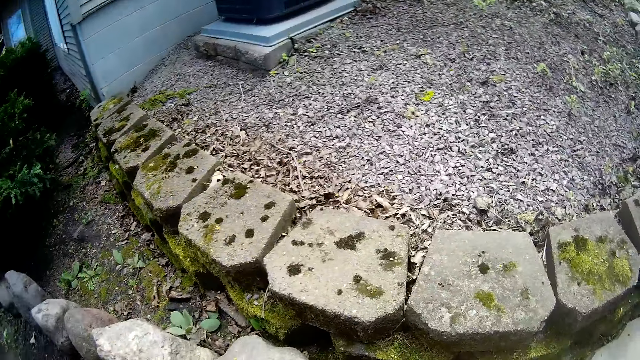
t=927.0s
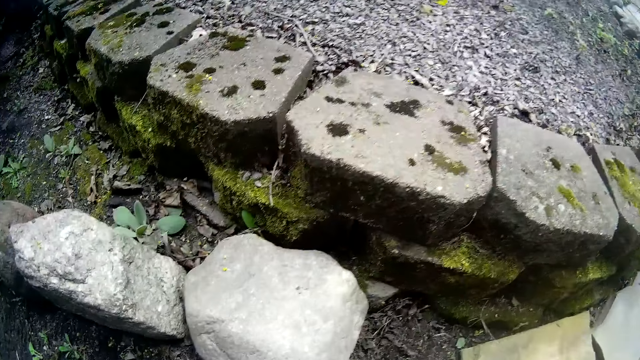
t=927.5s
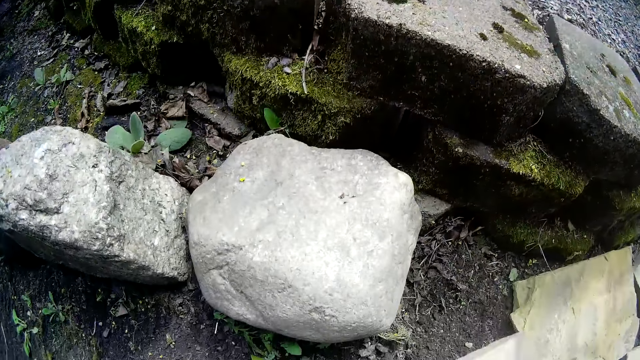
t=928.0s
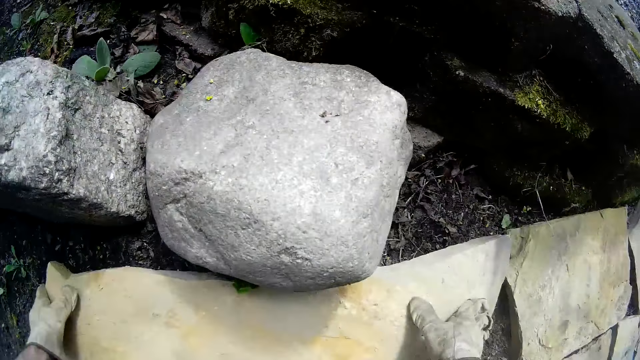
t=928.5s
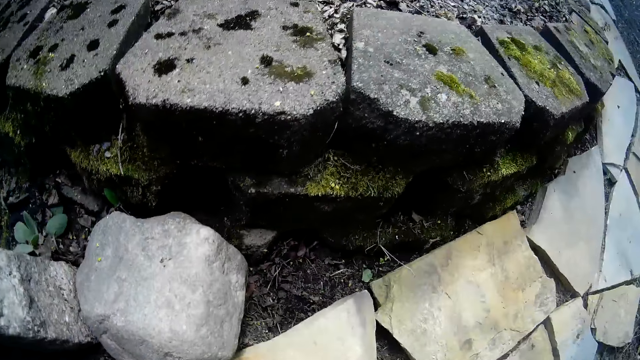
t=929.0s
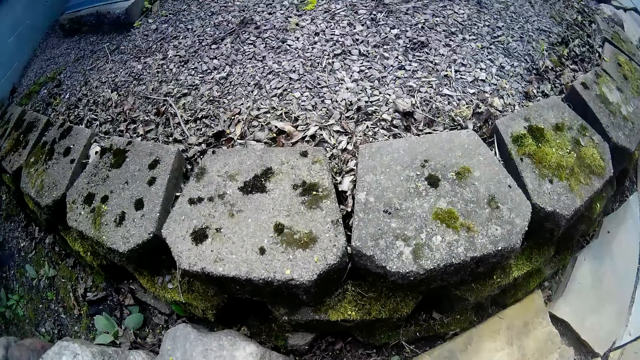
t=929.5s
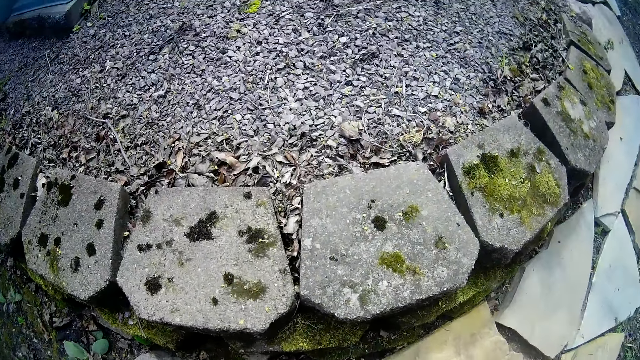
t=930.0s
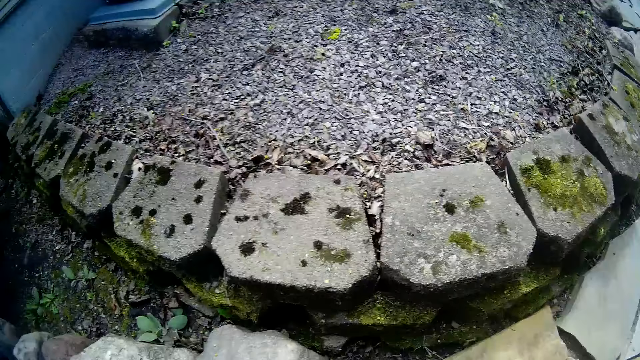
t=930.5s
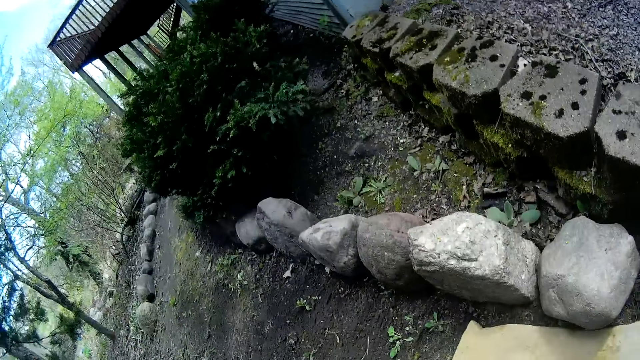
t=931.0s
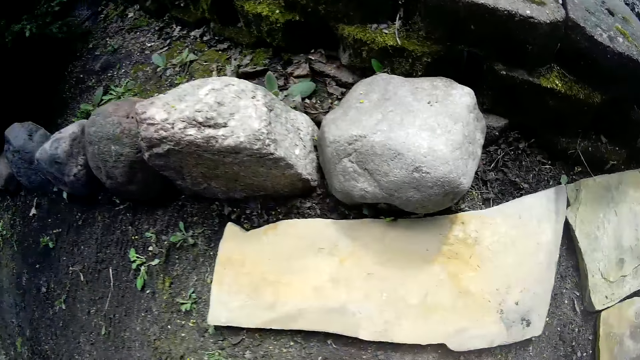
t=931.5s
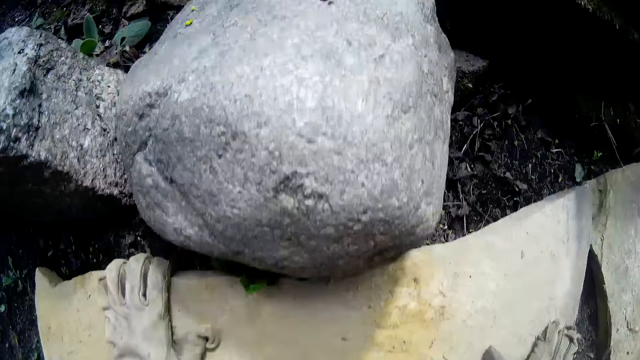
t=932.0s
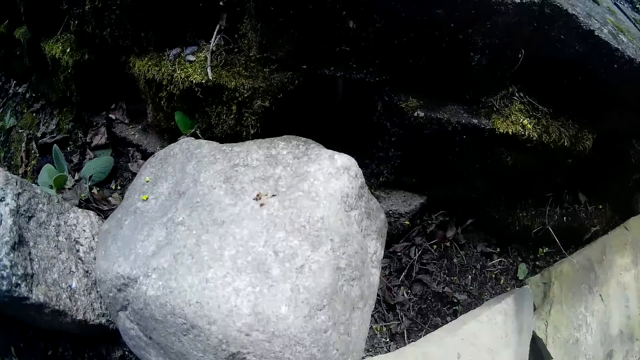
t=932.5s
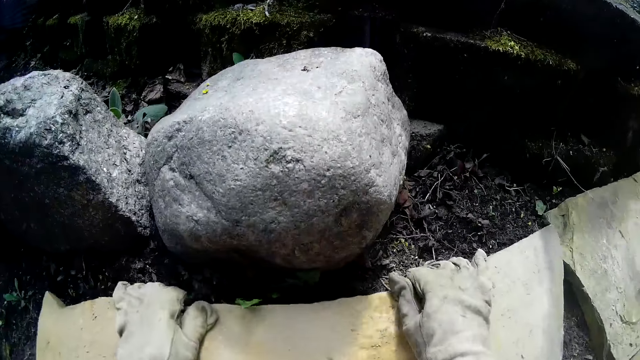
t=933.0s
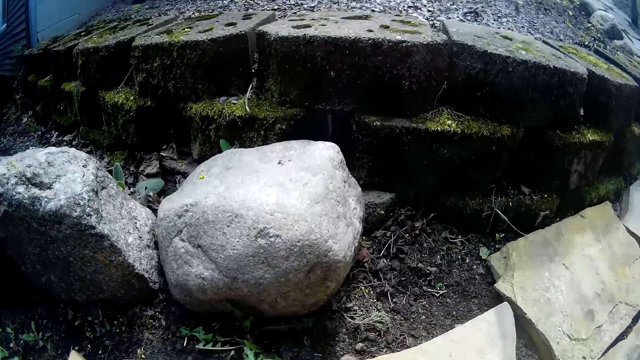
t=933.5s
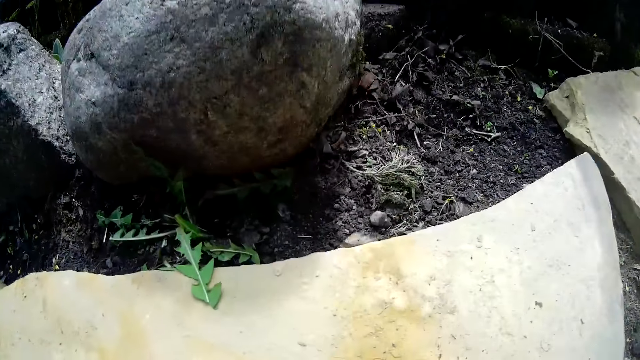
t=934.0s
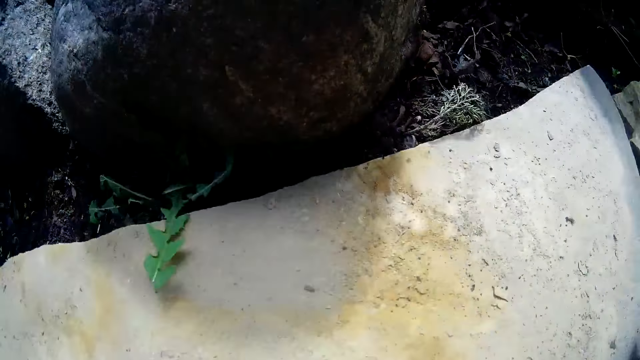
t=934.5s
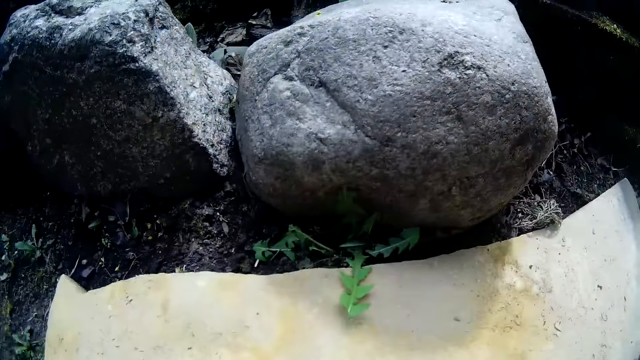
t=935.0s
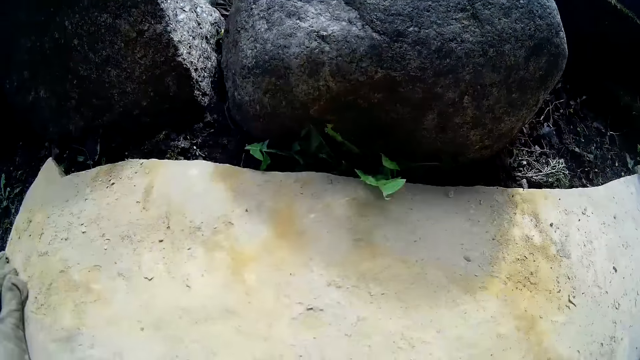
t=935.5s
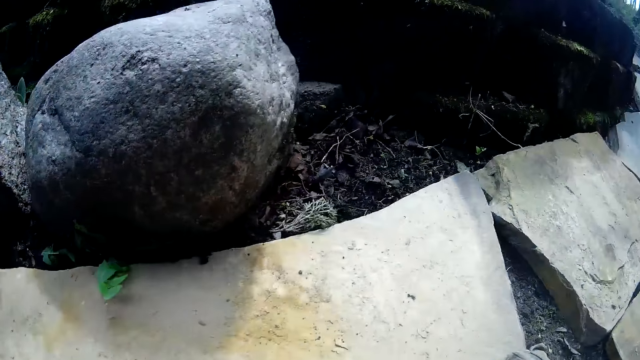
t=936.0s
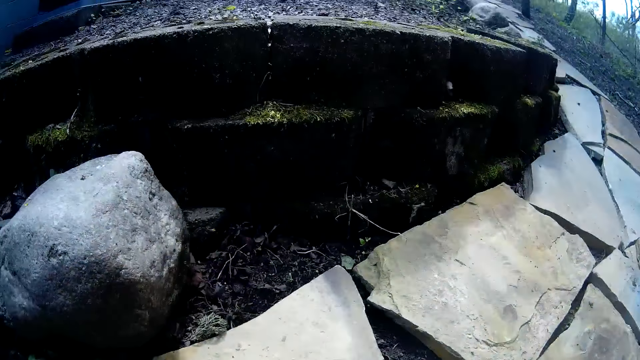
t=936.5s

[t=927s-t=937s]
The camera wearer drops a rock or stone on the ground with his hands. He touches the rock on the ground with both hands. He shifts the rock on the ground with both hands. He fixes the stone.

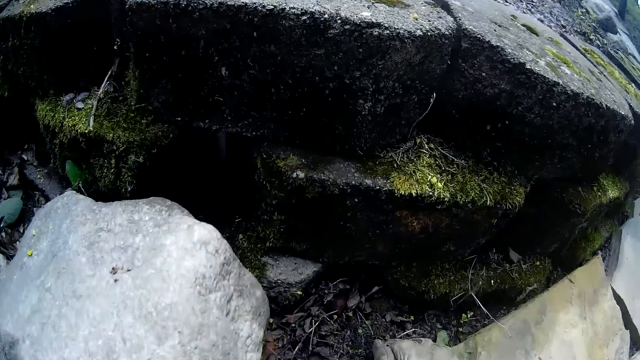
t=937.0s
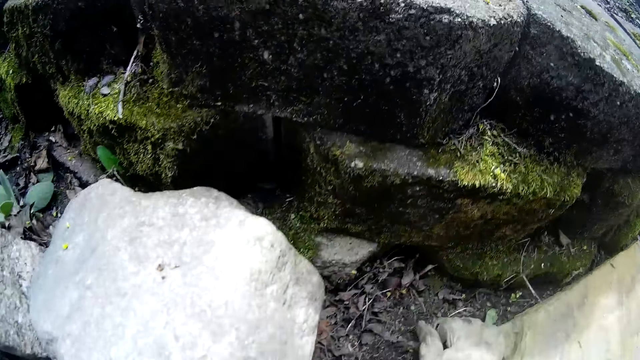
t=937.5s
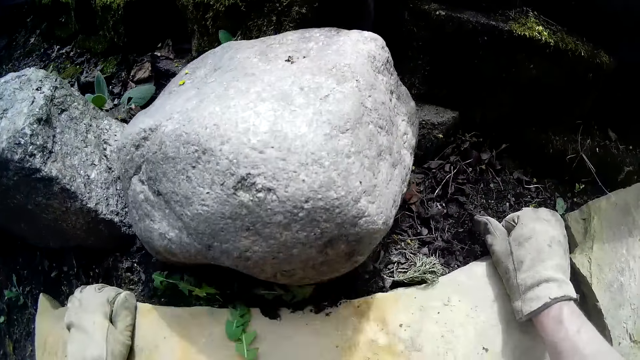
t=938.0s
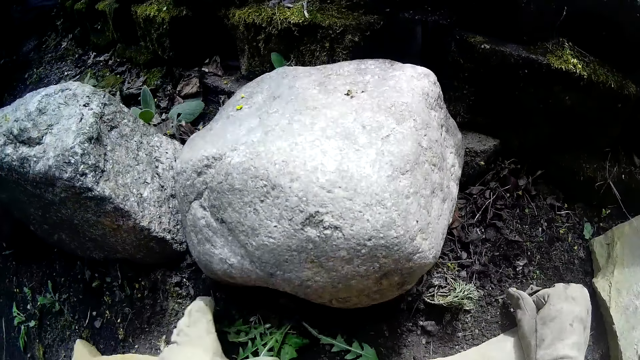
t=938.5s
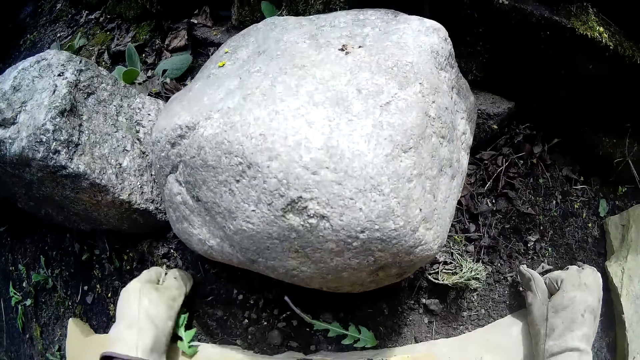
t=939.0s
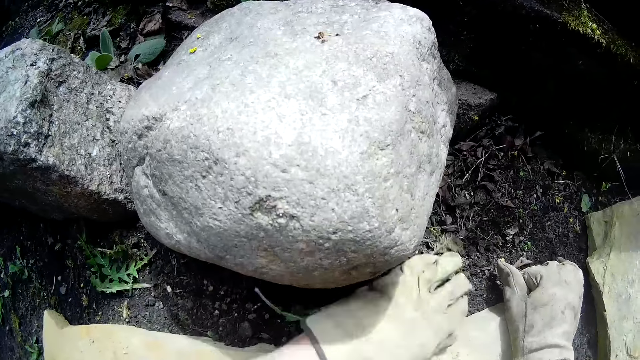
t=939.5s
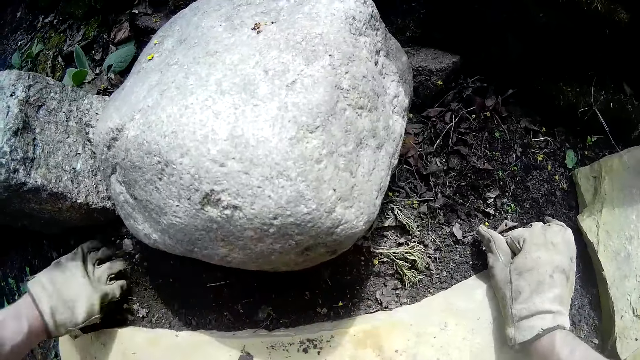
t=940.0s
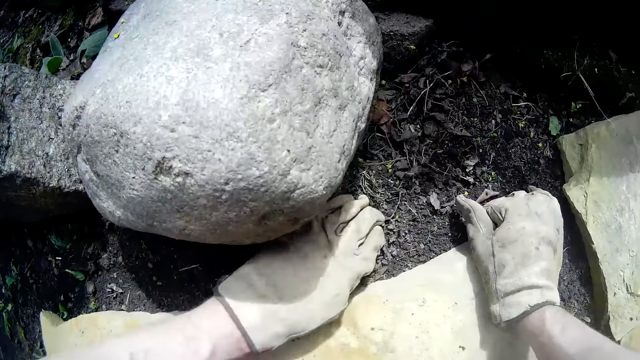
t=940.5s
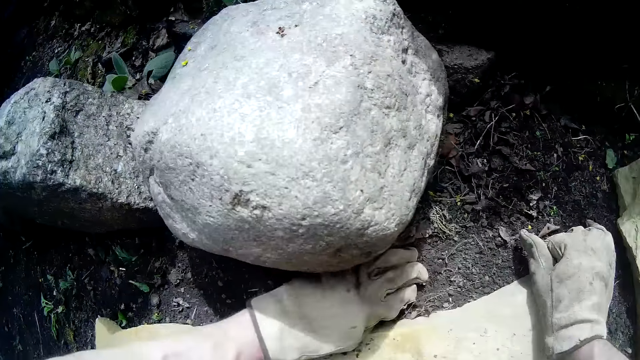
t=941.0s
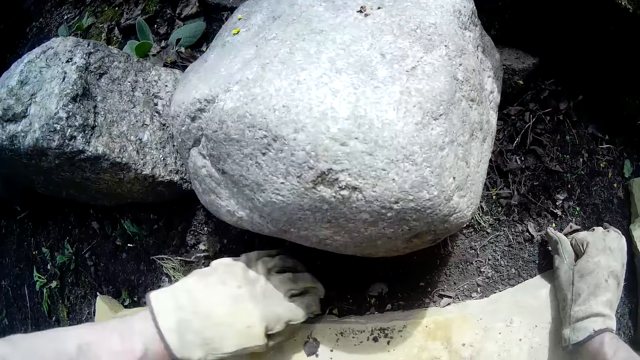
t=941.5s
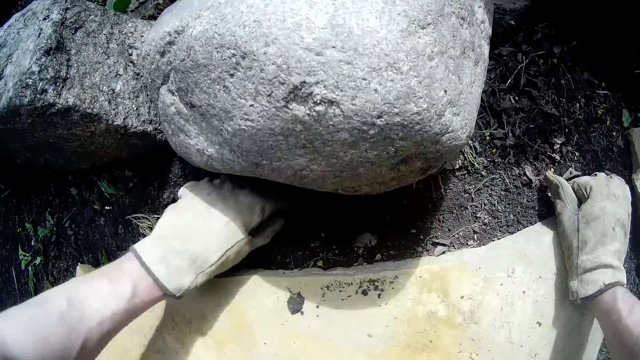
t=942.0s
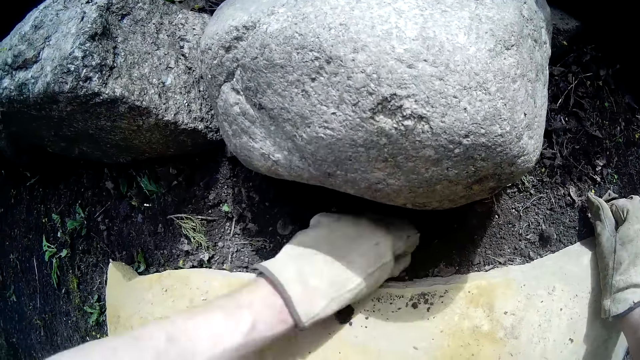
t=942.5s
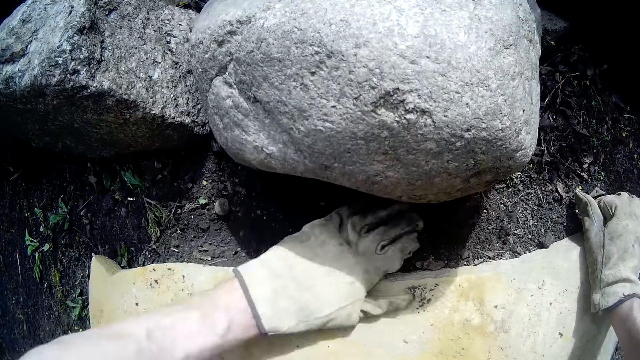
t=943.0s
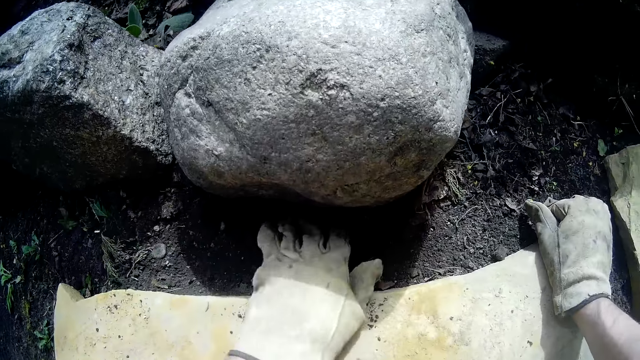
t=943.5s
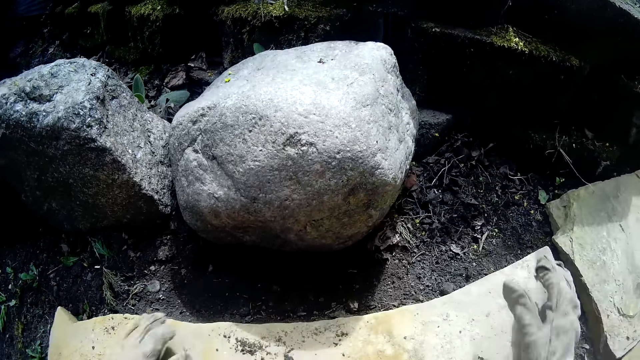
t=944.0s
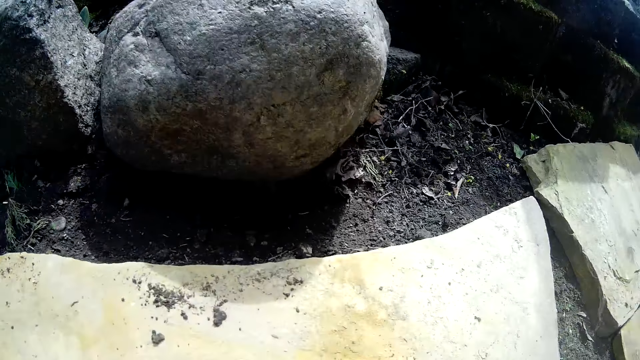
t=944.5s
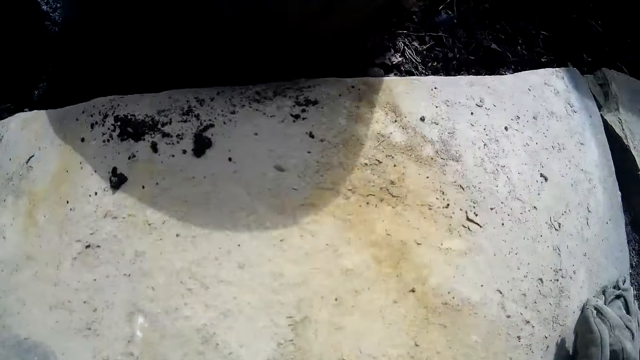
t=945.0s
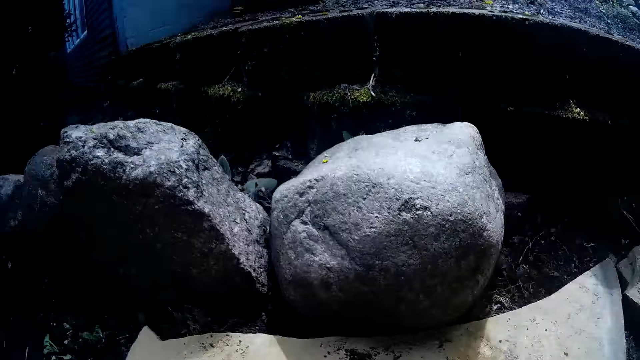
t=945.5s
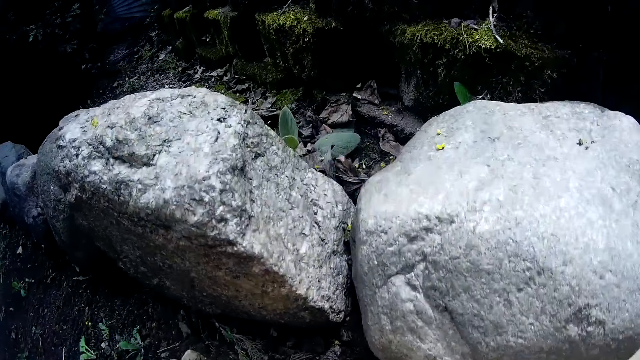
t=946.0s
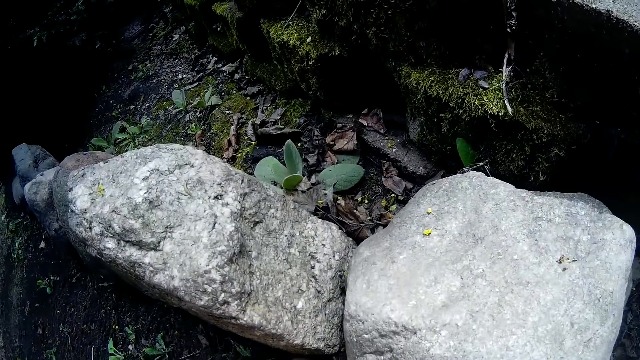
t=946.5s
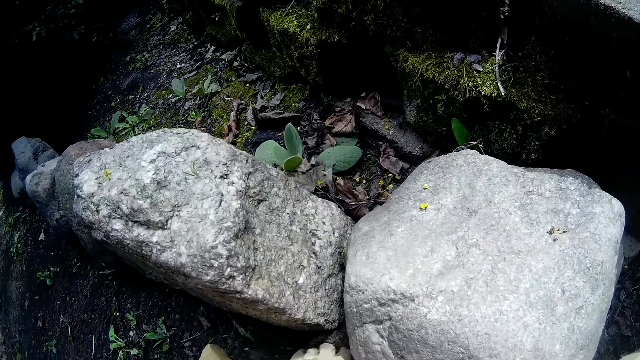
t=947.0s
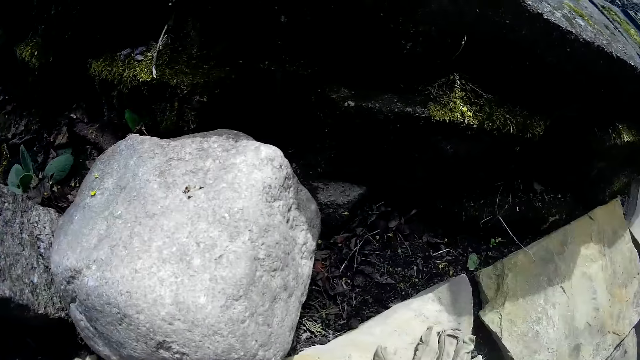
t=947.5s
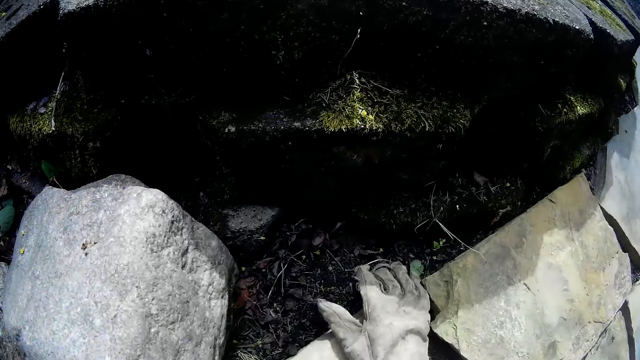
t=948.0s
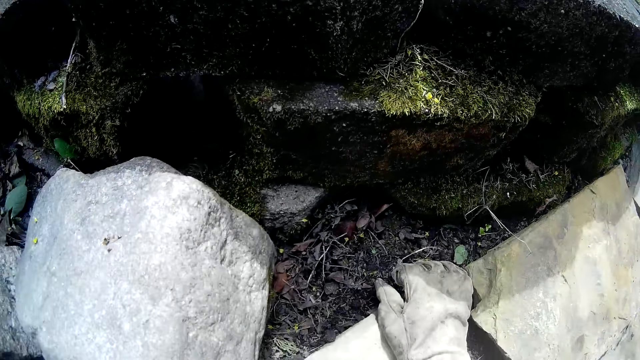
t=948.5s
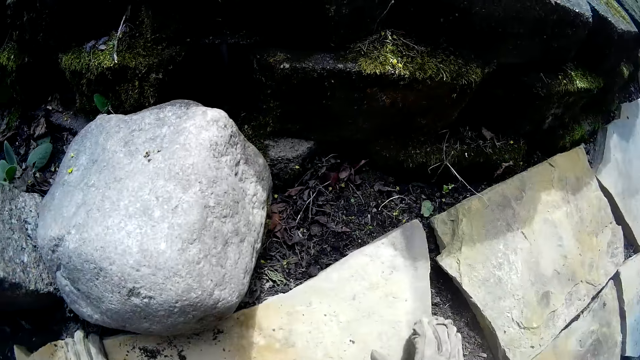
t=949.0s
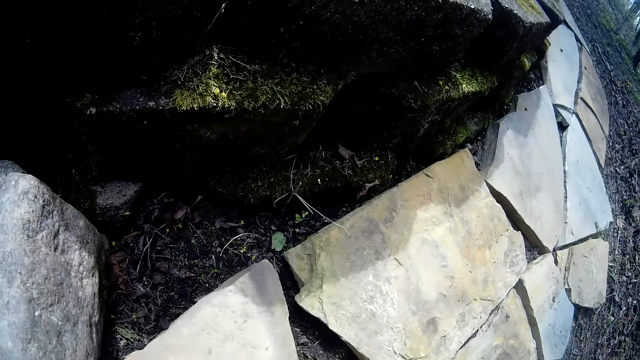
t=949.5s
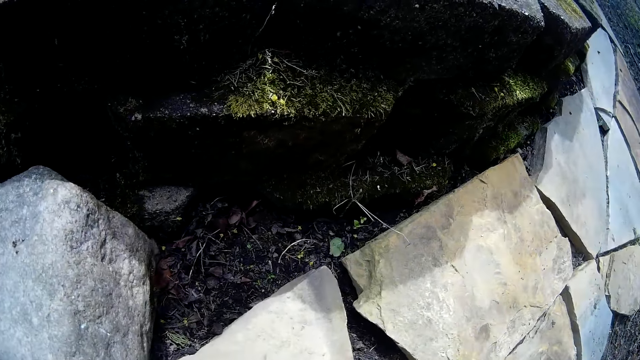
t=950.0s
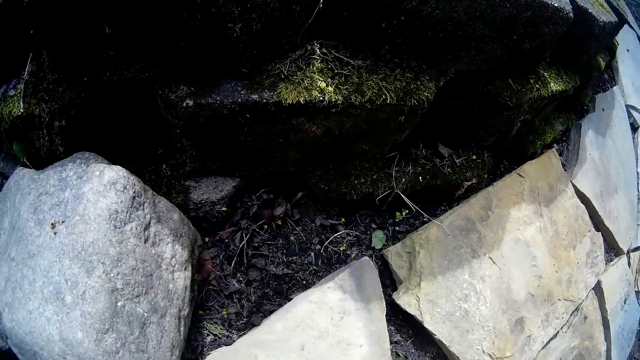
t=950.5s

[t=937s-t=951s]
The camera wearer shifts the rock on the ground with both hands. He clears the ground with his left hand. He removes the waste. He fixes the stone. He holds the stone.
